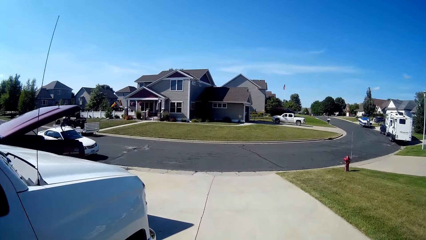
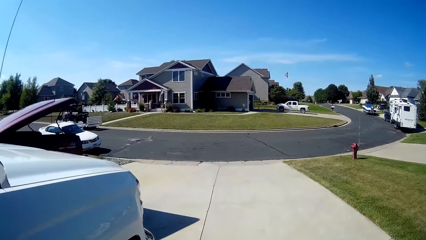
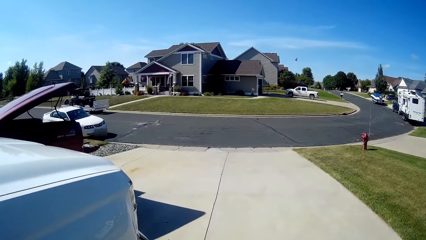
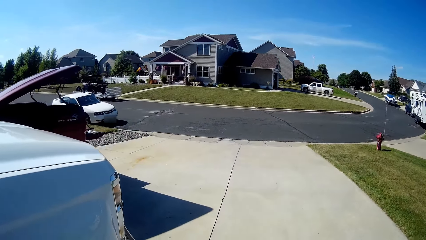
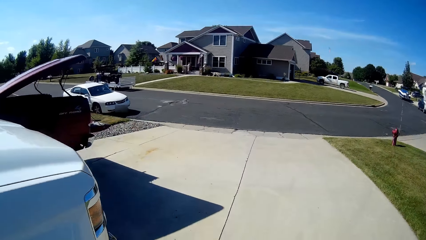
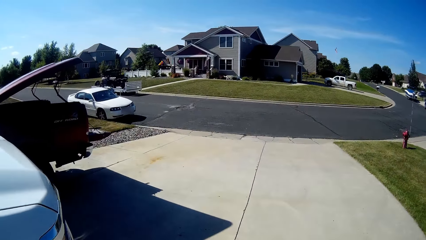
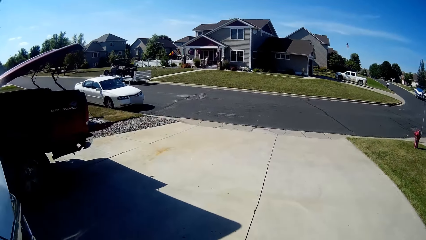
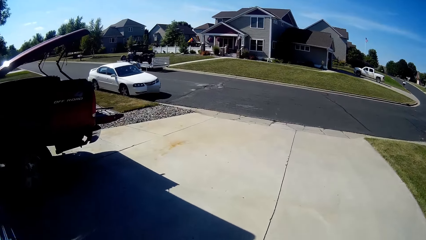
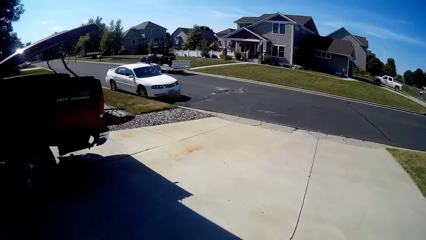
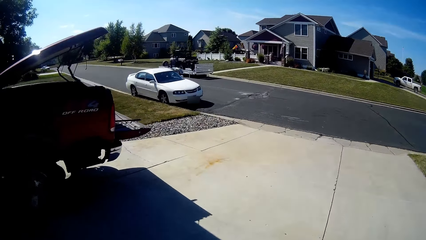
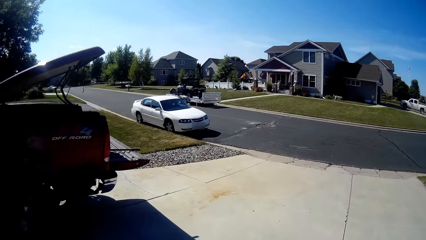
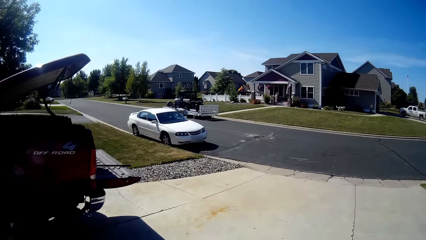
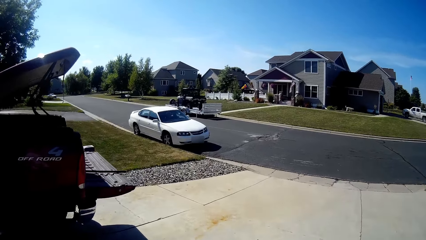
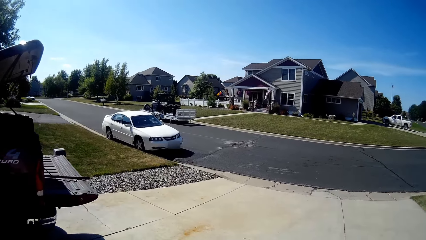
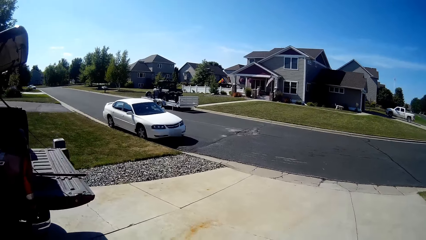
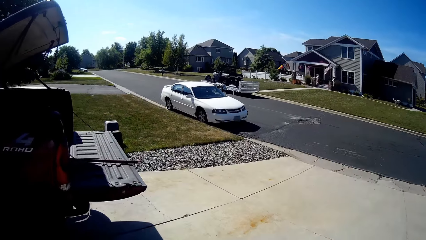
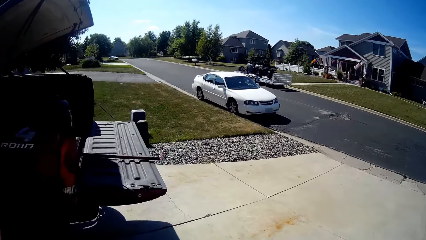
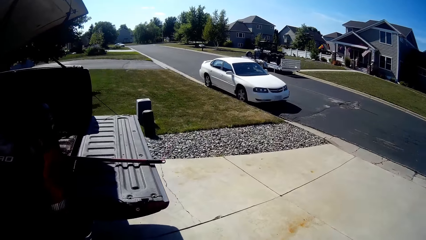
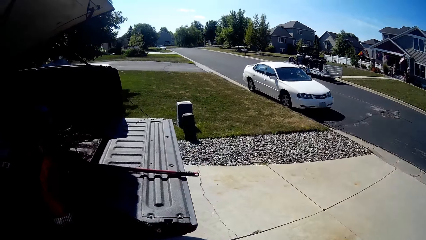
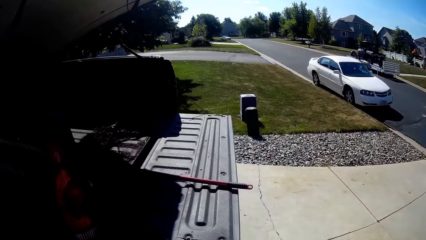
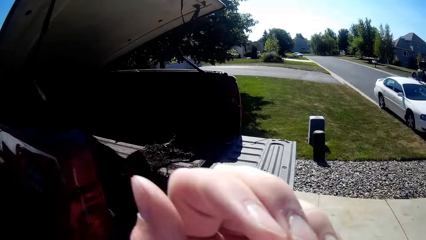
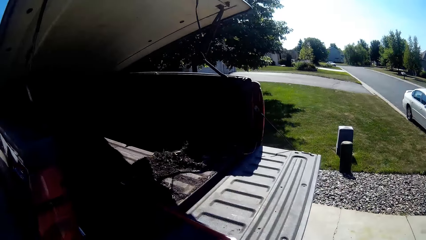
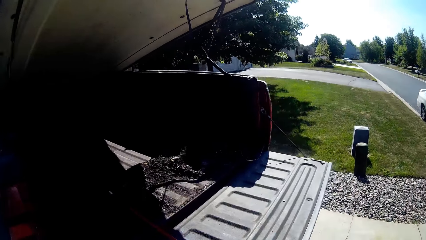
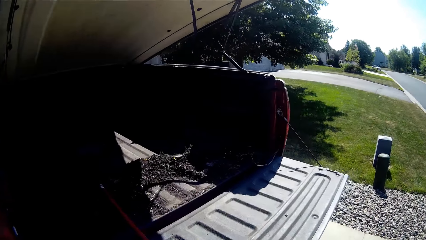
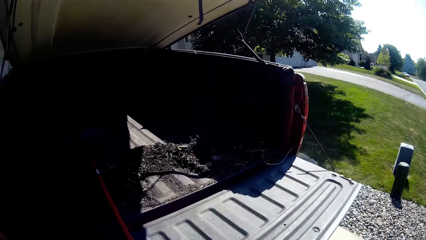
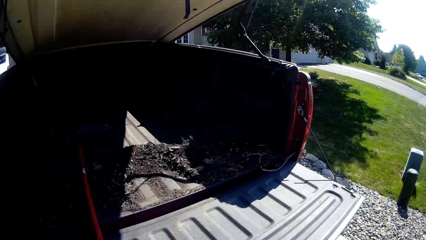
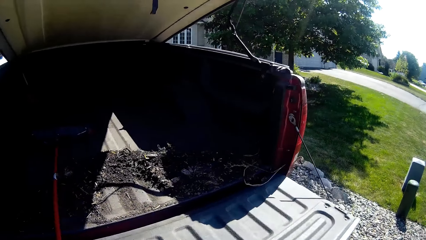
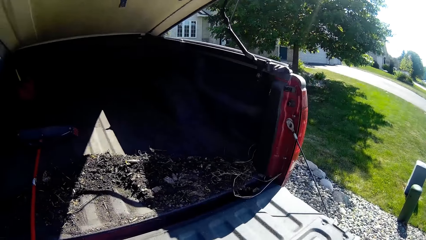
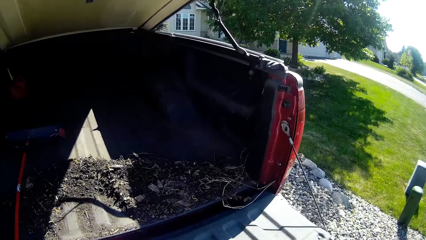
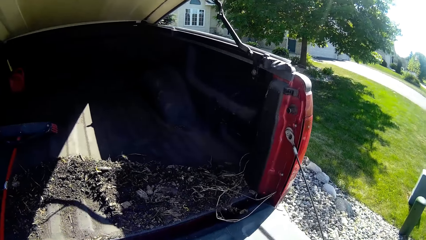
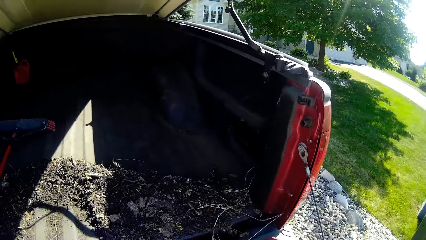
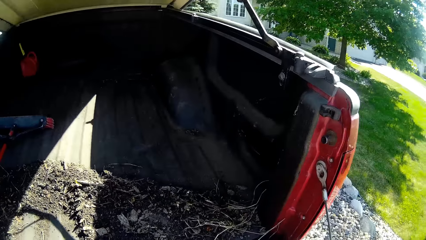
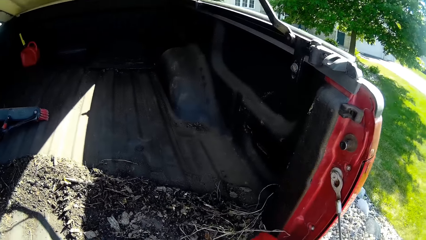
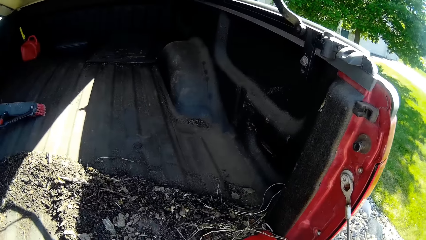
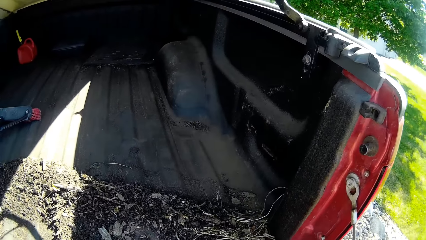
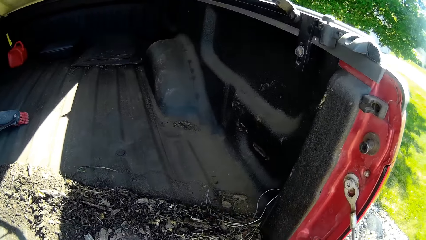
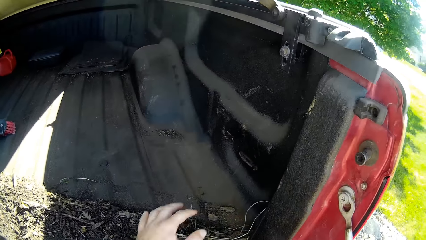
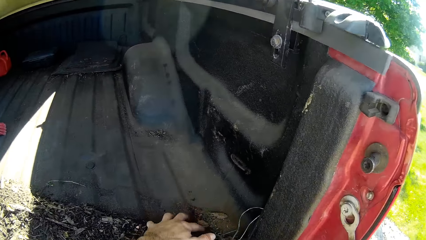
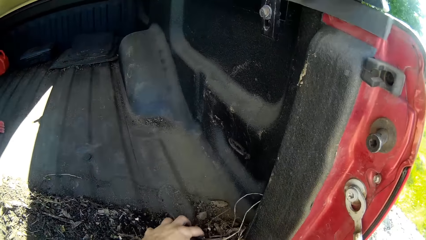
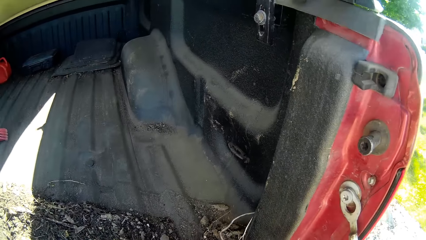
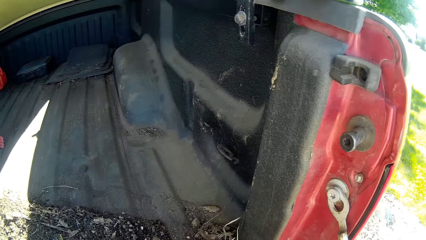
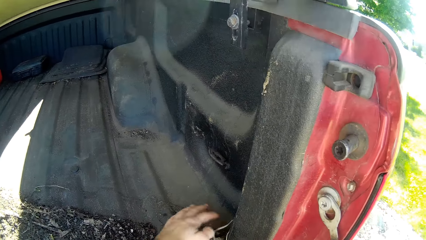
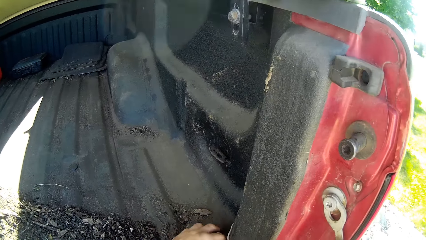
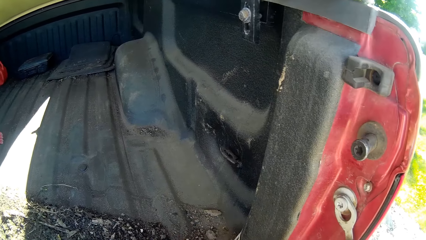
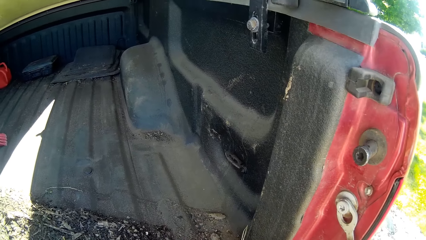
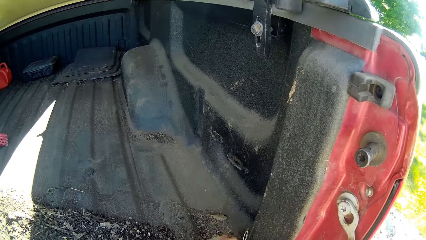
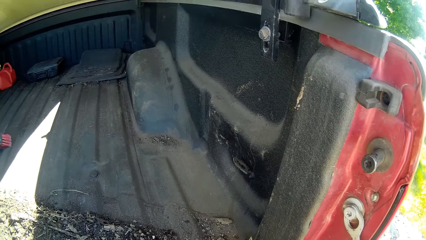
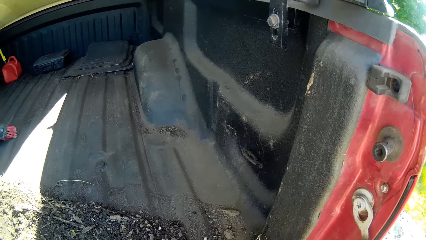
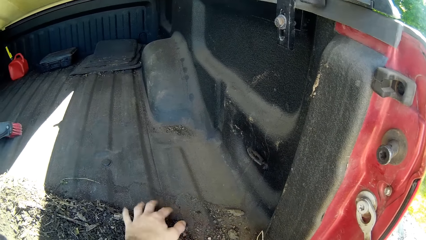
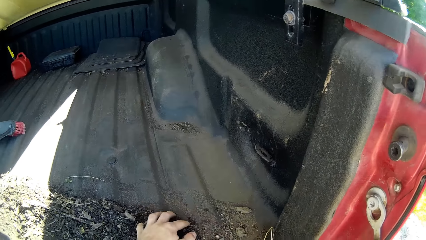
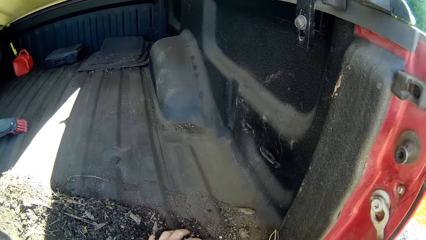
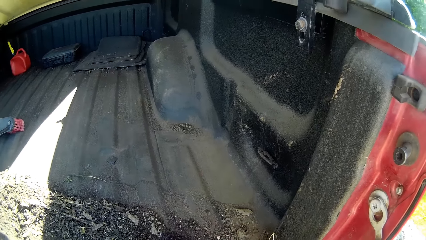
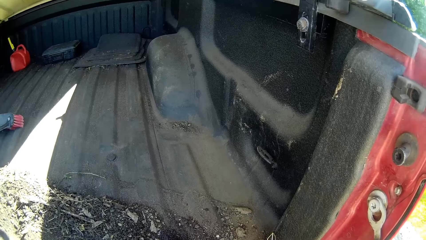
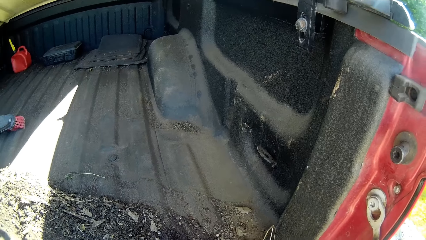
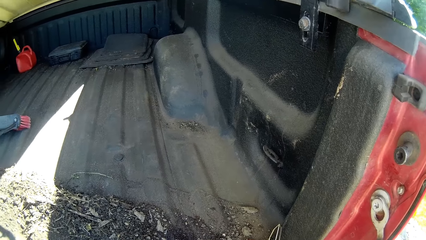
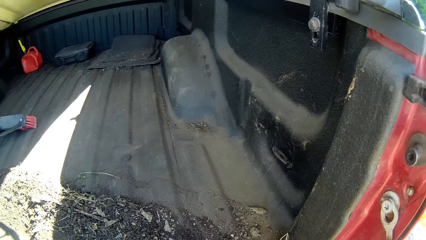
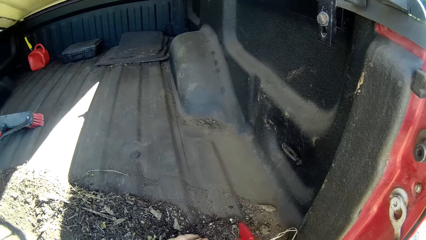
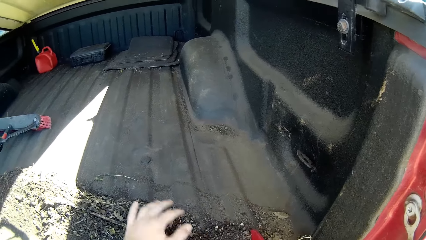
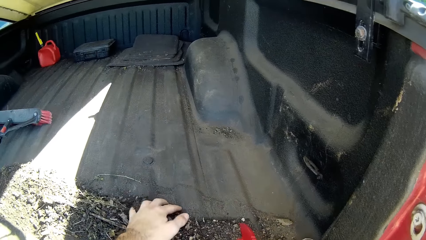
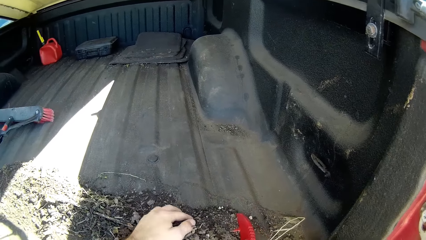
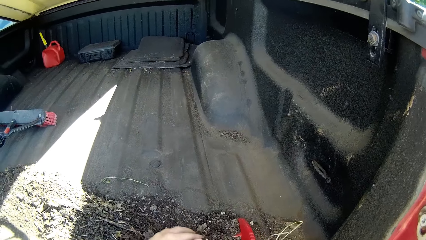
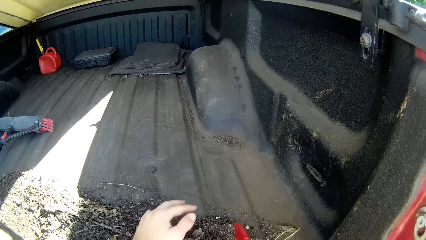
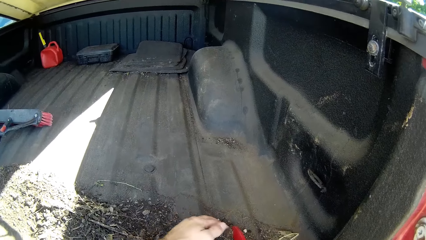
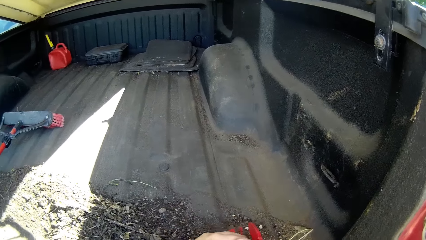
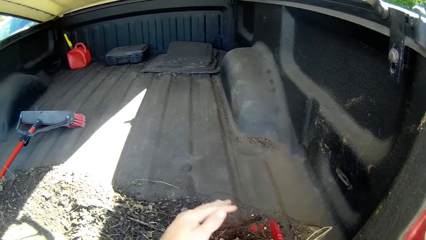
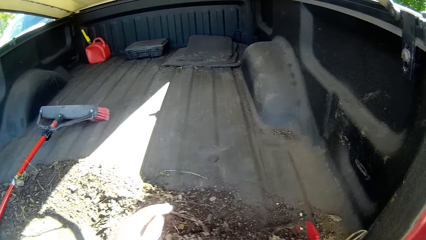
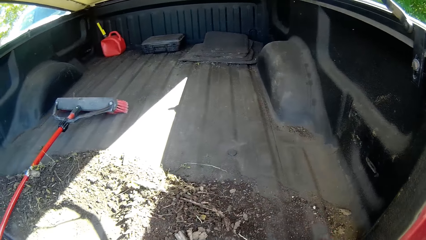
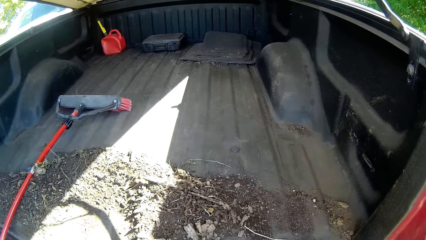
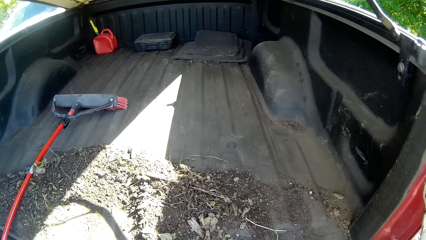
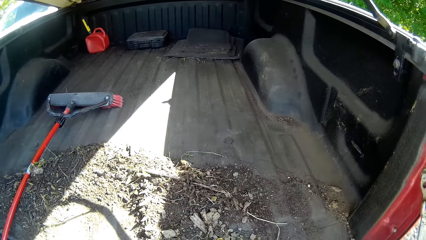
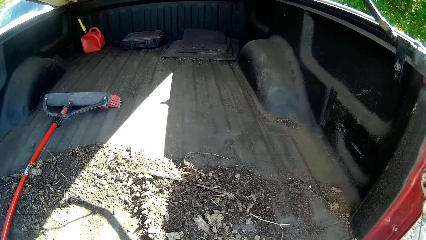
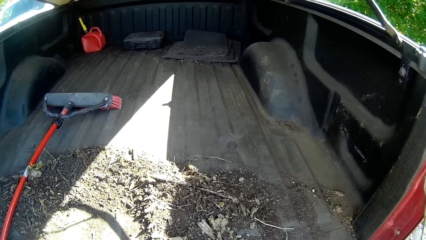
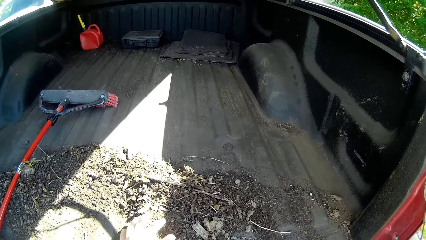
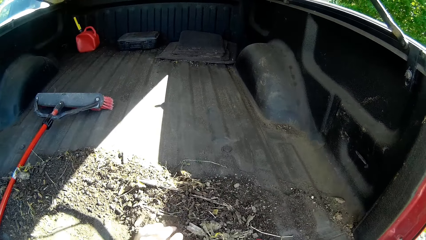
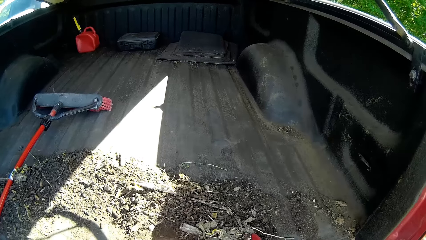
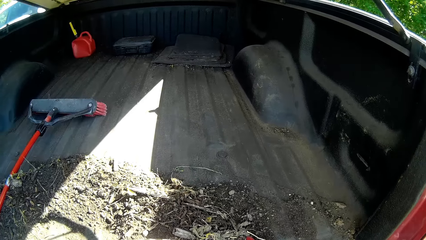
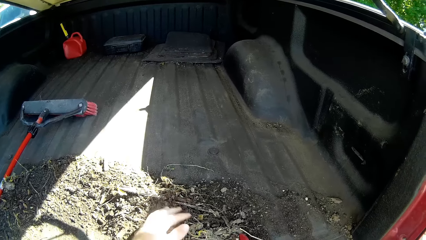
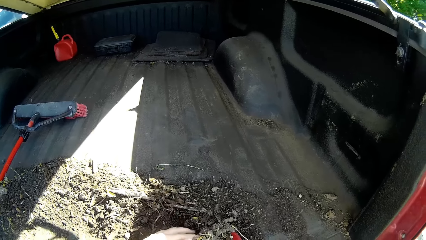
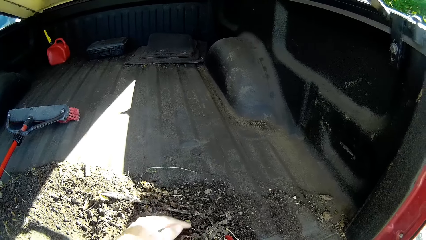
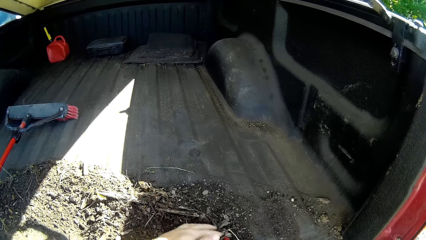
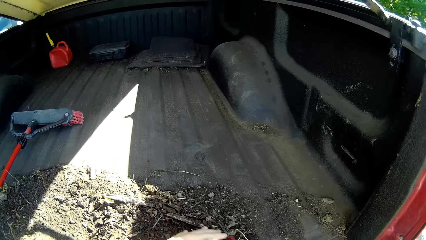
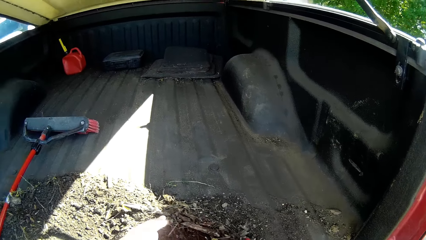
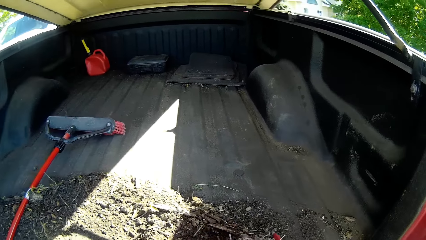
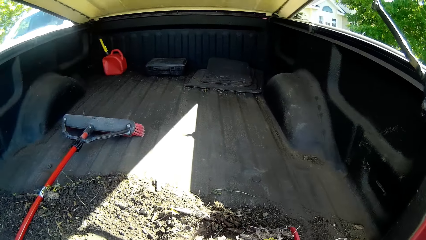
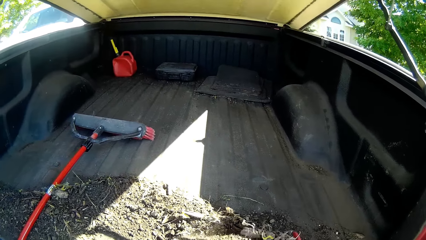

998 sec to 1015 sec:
The camera wearer touches his face. He stares at the car trunk. He pulls the dirt with his hand to the dustpan. He scoops the soil with the hands into the shovel.
